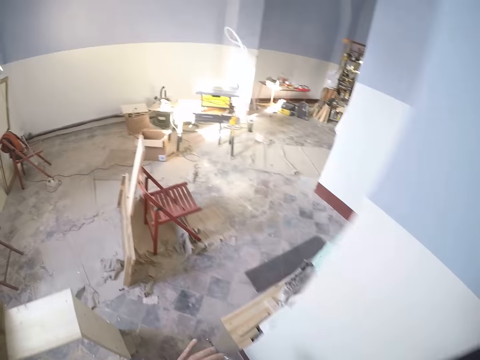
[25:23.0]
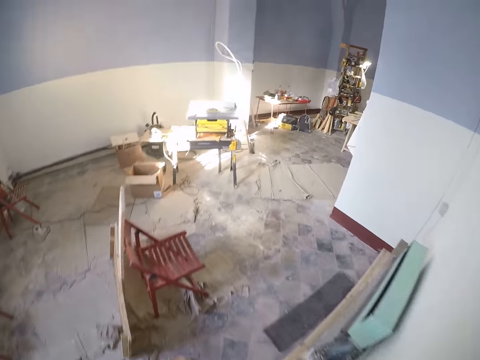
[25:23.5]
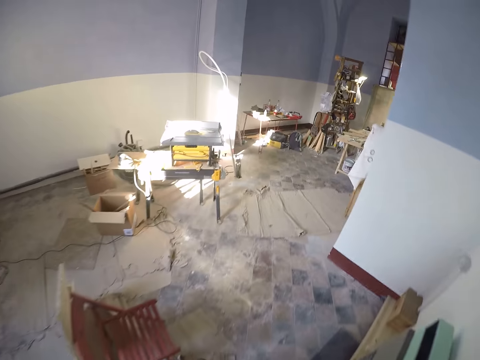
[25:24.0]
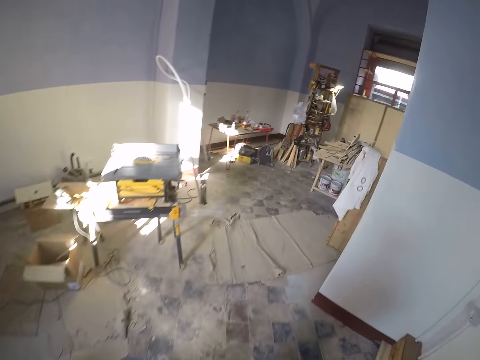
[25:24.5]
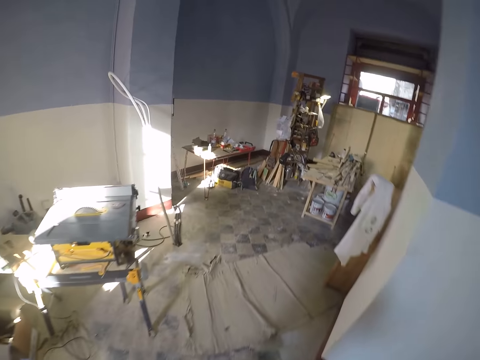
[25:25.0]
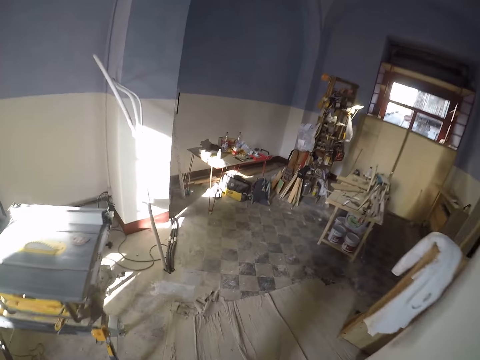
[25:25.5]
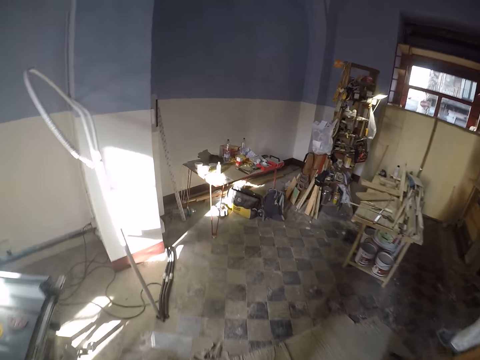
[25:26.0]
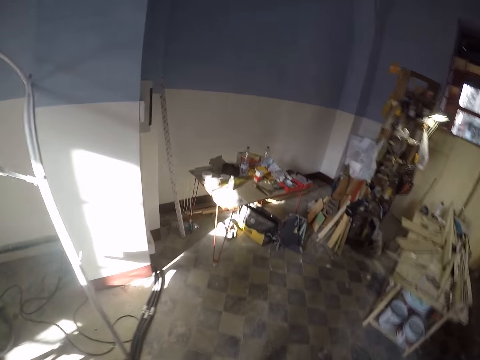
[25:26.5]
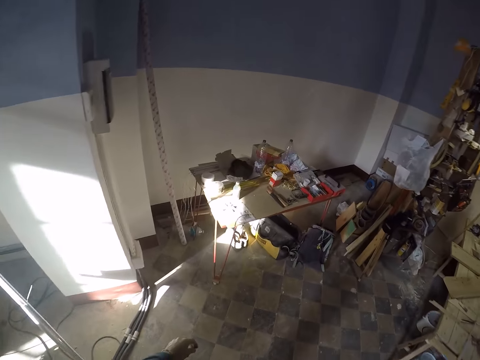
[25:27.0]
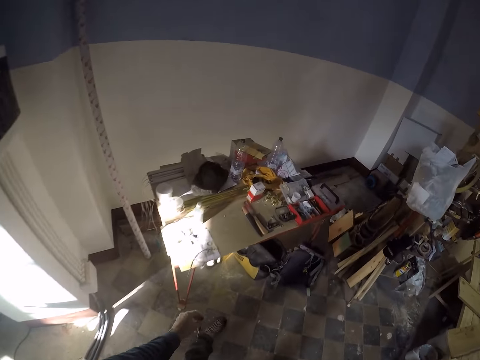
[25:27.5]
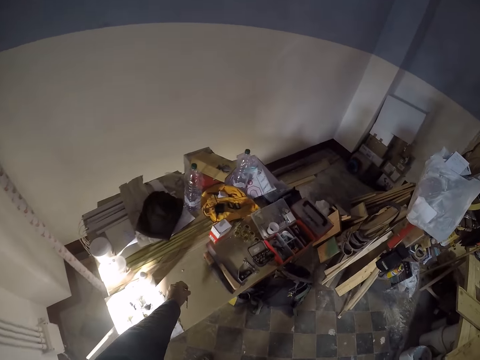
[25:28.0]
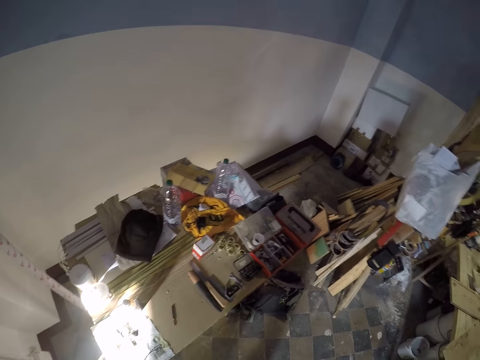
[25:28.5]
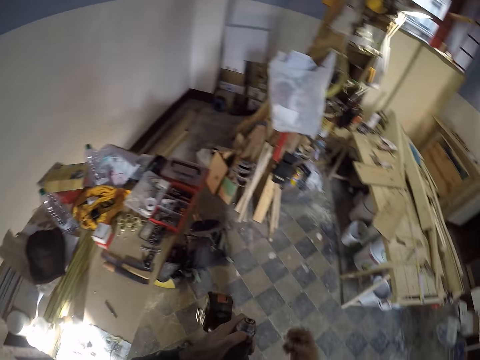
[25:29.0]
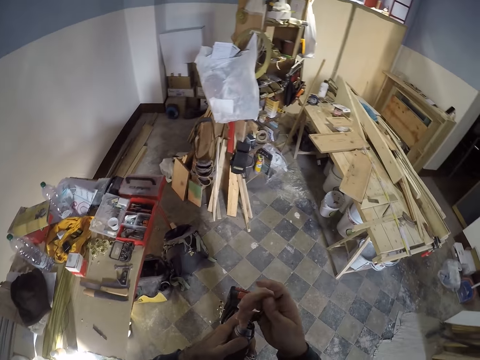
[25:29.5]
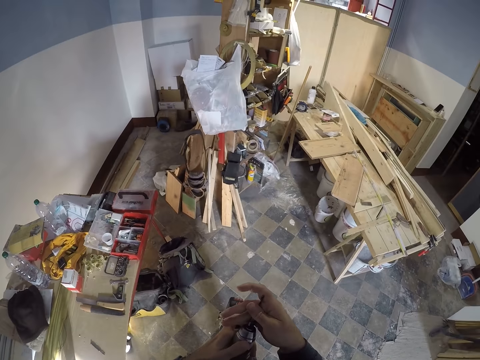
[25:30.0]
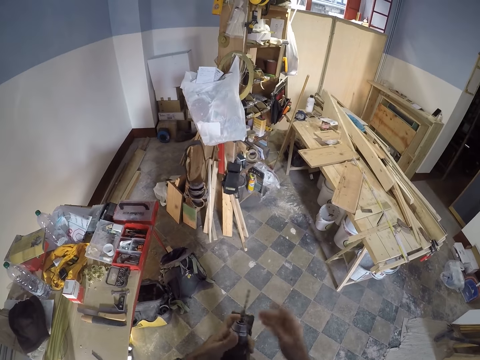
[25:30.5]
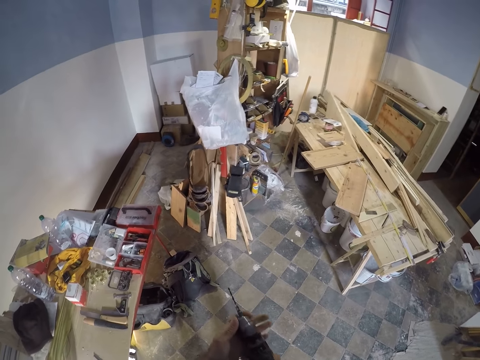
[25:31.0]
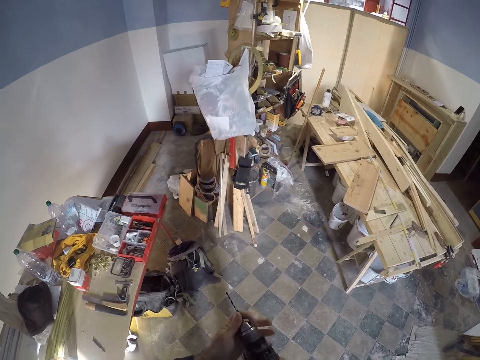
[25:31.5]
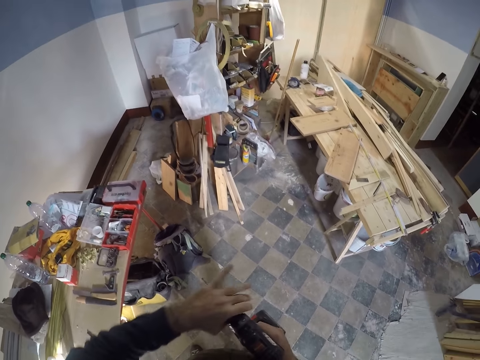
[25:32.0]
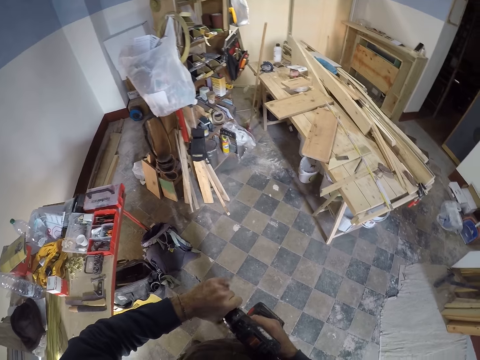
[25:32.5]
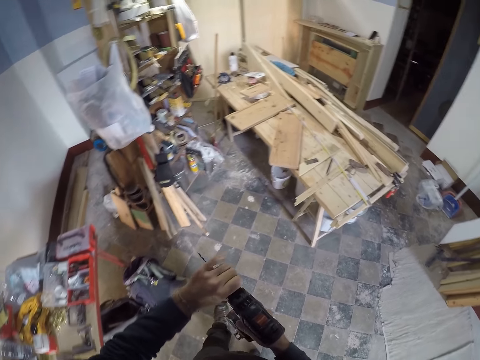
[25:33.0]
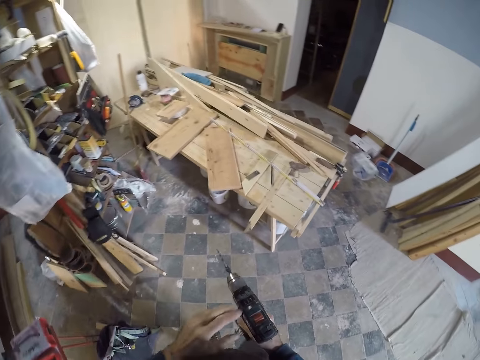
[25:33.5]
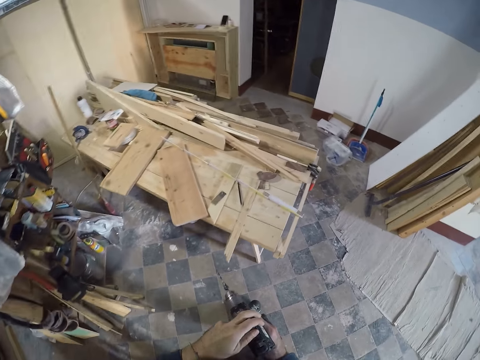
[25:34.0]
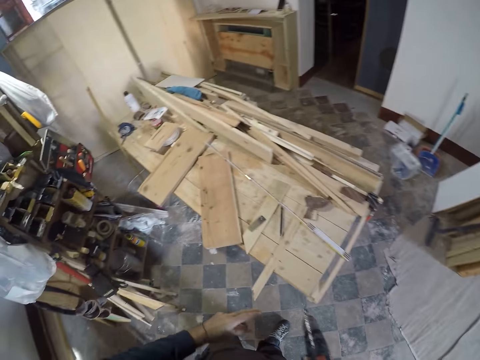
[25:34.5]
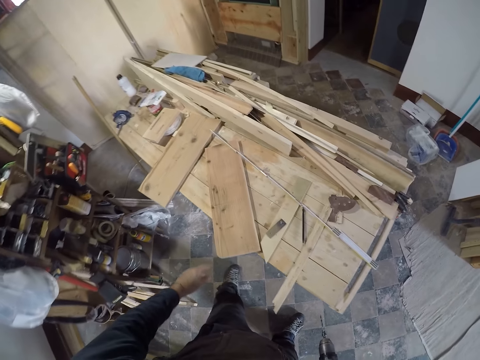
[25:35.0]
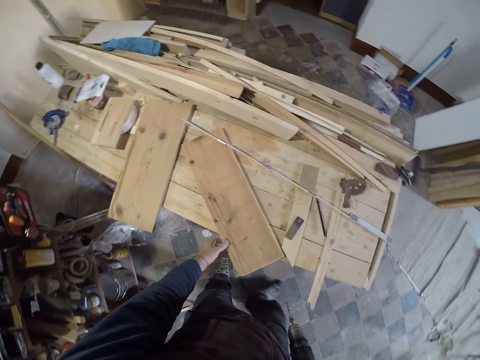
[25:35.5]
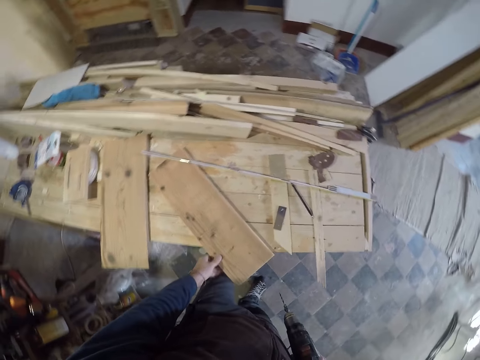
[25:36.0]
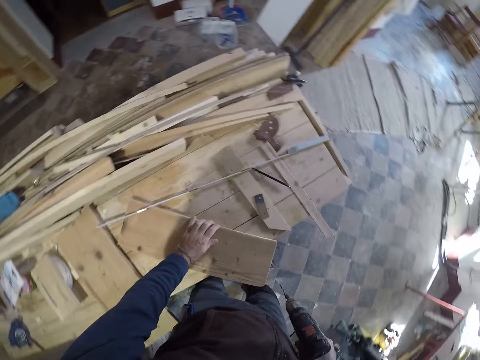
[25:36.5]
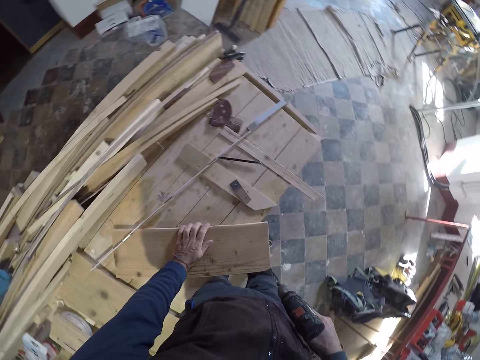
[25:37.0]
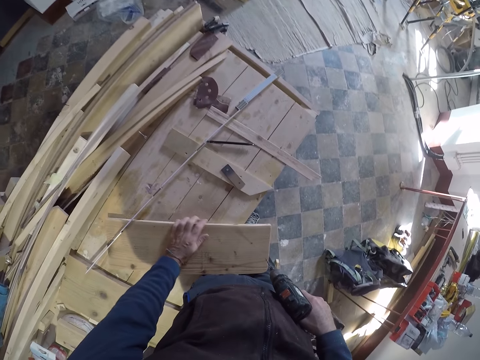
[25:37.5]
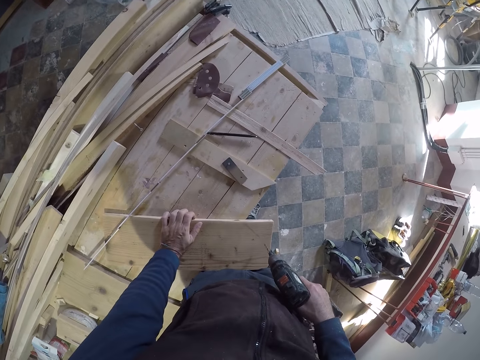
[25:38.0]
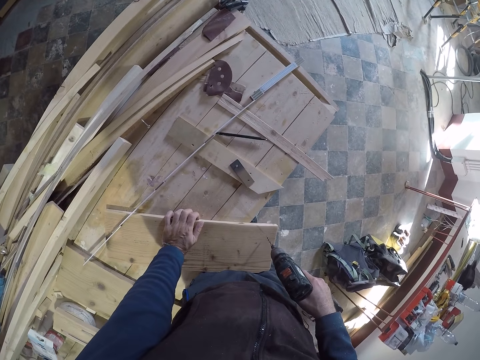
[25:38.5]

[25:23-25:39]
The camera wearer moves around. He places the drill bit on a table. He fixes the drill bit in his right hand into the electric hand drill. He adjusts the drill. He drills into the marked part of the plywood with the electric hand drill. He holds wood on the table.

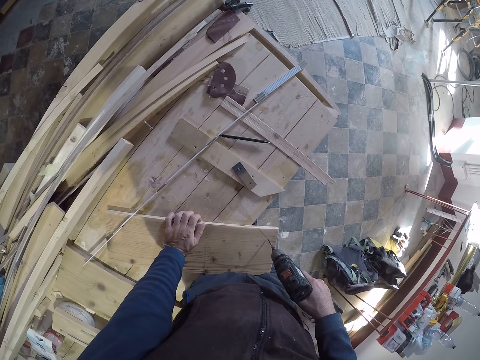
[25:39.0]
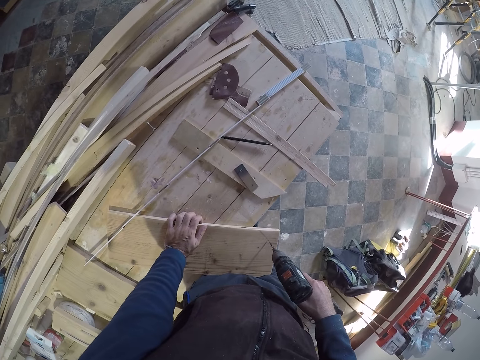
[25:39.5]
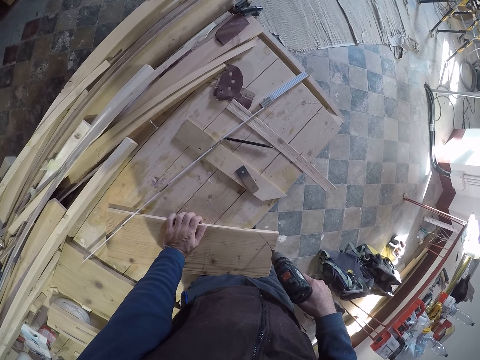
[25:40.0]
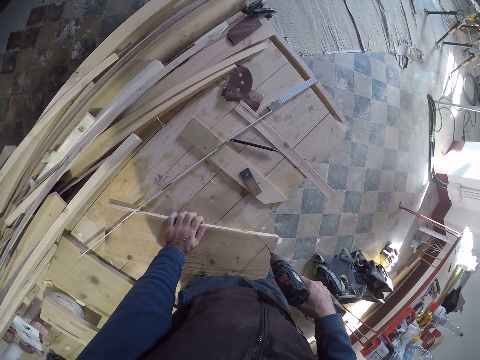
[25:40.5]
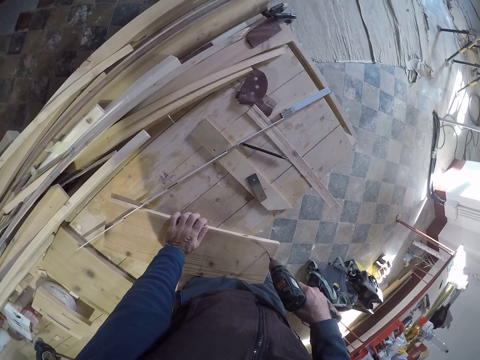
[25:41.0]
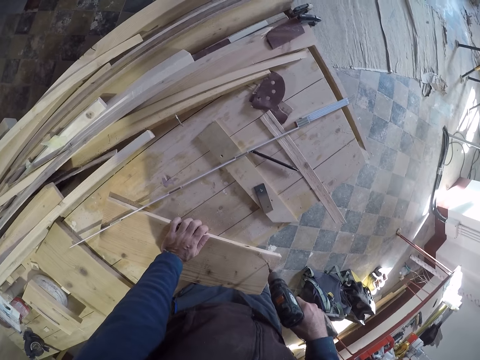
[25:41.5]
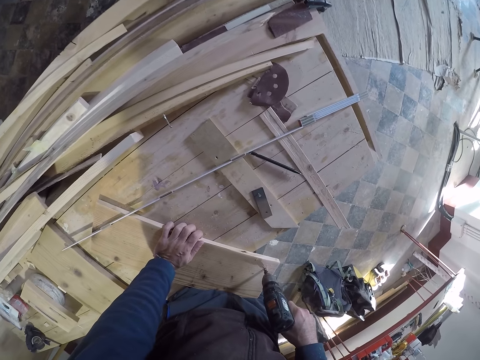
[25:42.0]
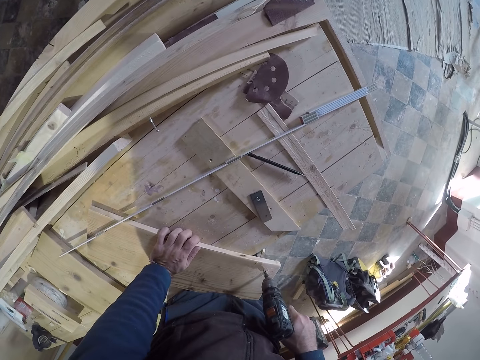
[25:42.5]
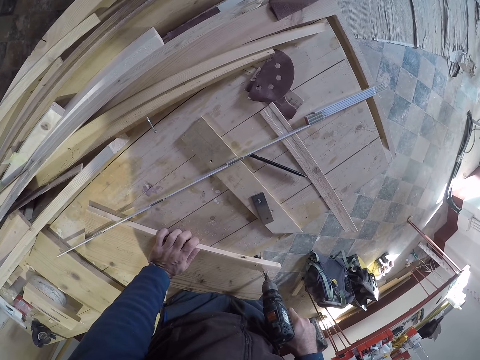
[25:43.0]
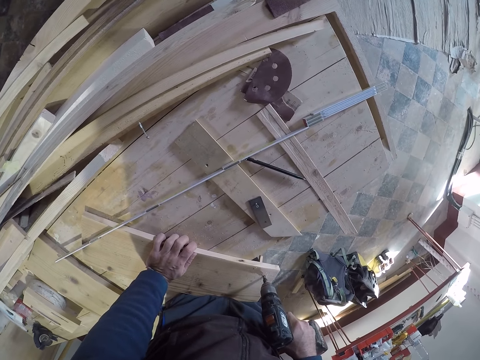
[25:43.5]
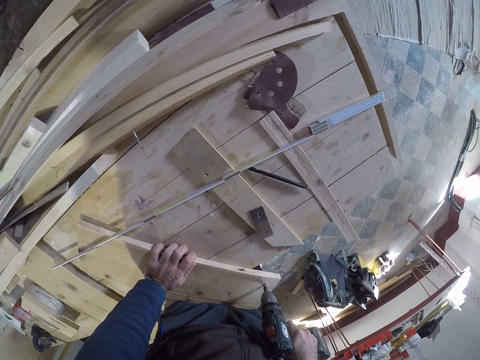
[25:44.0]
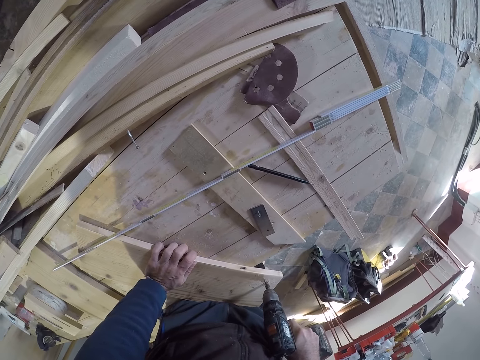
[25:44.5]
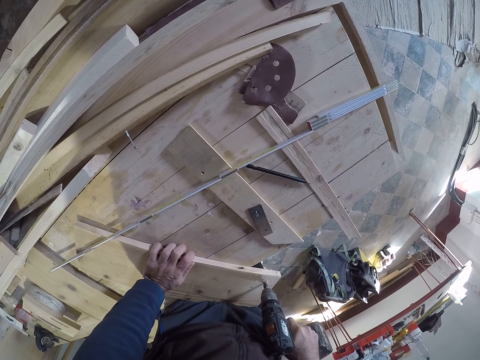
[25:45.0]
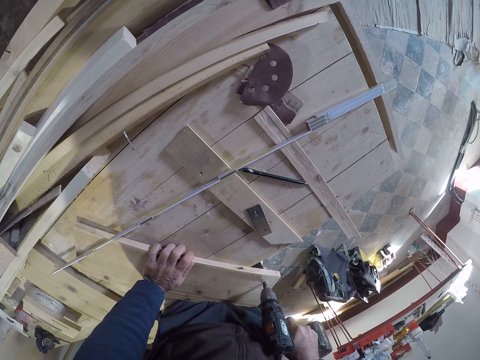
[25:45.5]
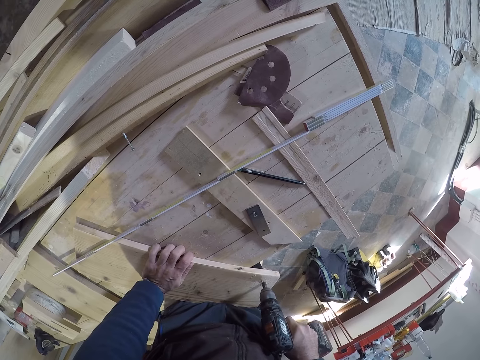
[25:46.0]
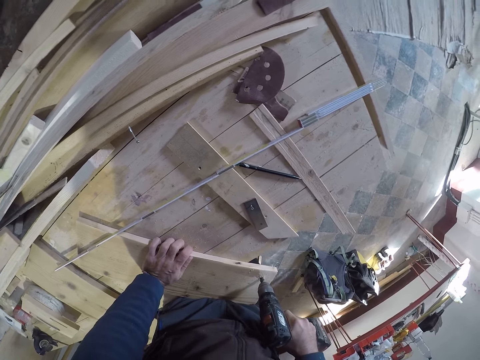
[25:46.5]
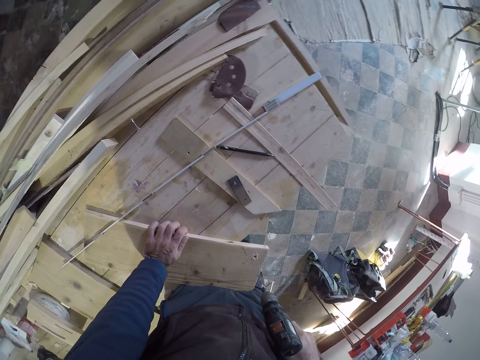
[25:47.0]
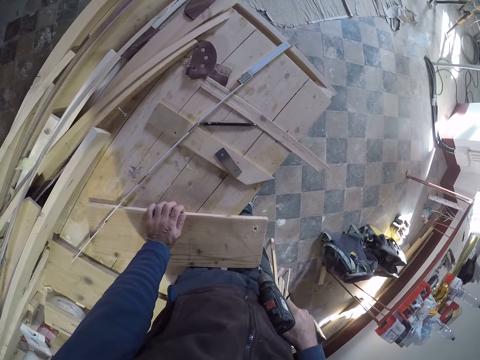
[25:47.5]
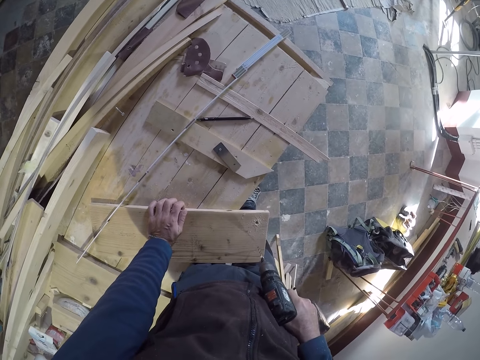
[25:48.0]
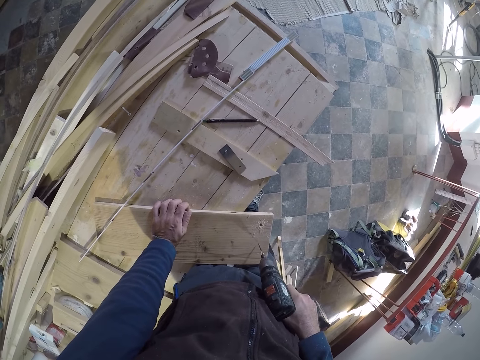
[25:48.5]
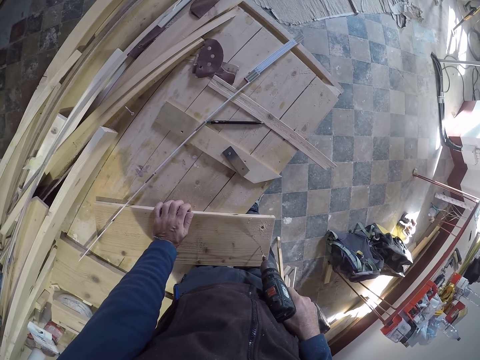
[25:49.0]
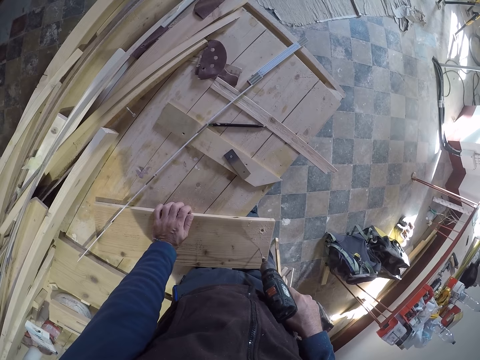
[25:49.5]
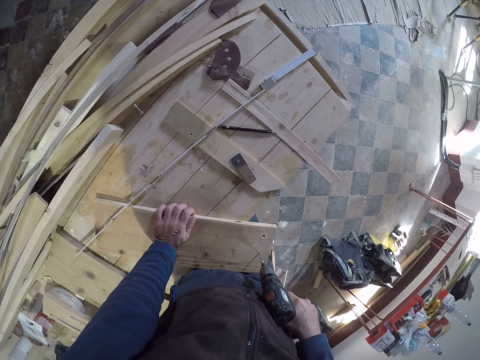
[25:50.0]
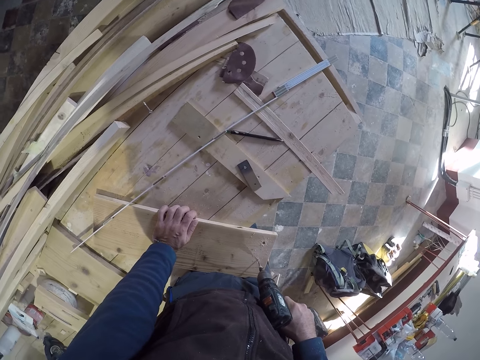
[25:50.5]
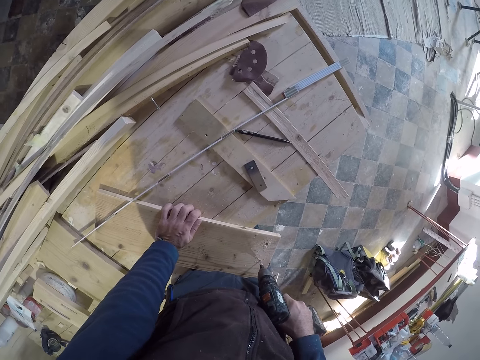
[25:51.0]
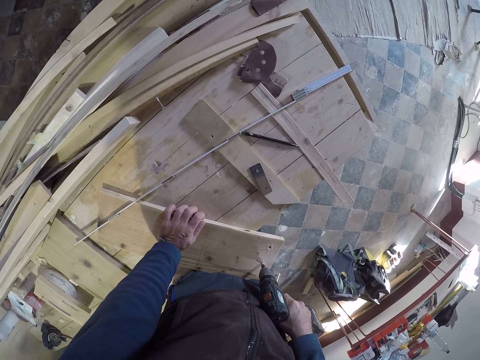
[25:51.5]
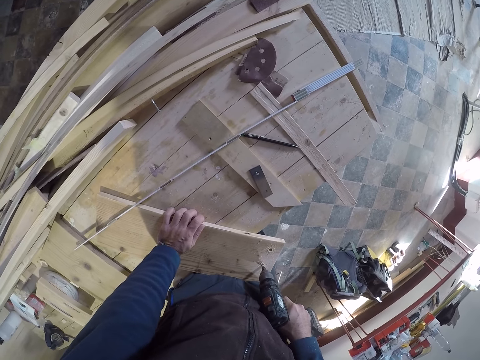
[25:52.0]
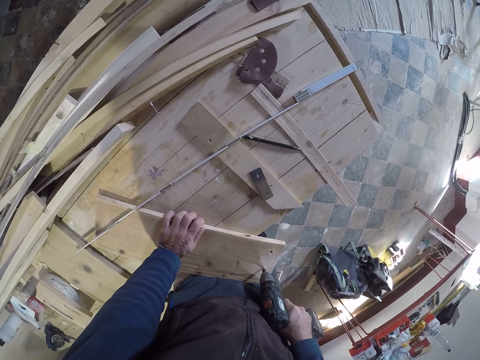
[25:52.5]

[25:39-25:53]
The camera wearer drills the wood. He removes the drill. He drills into the marked part of the plywood with the electric hand drill in his right hand.
